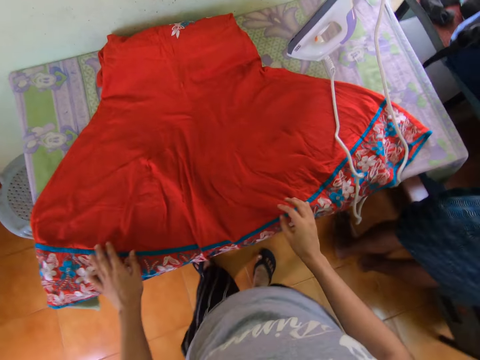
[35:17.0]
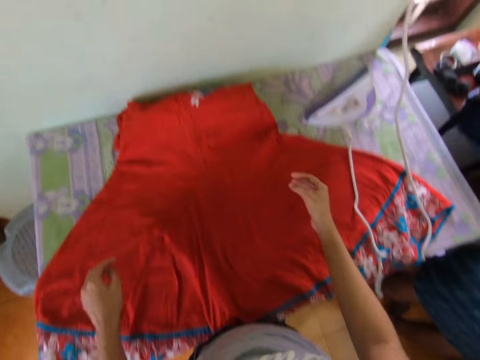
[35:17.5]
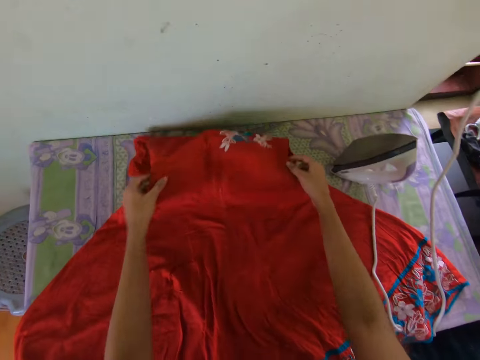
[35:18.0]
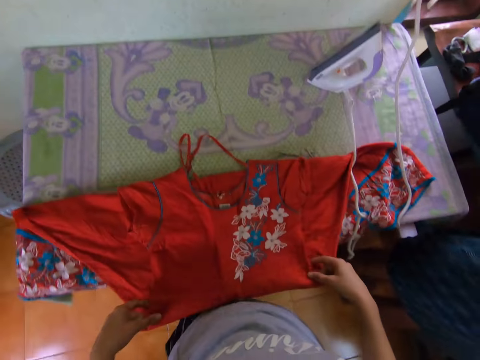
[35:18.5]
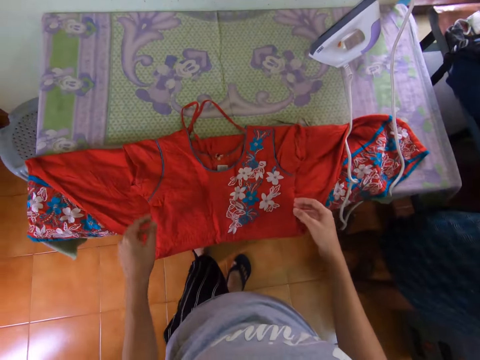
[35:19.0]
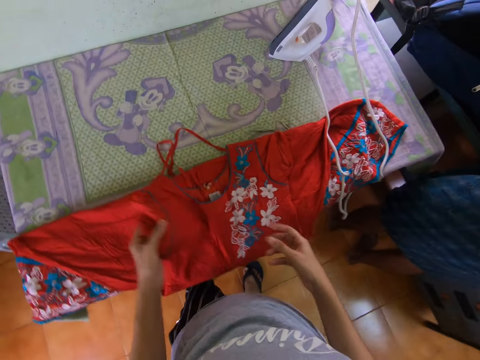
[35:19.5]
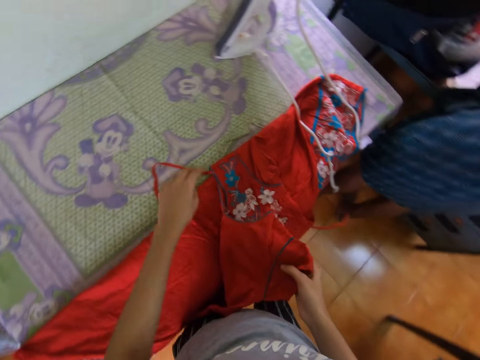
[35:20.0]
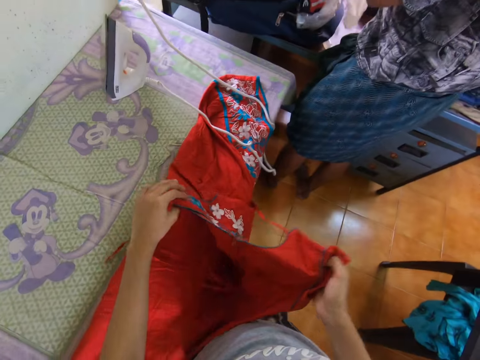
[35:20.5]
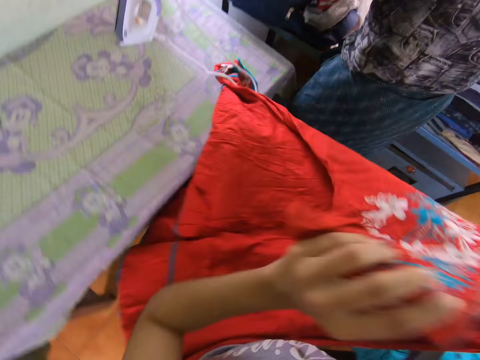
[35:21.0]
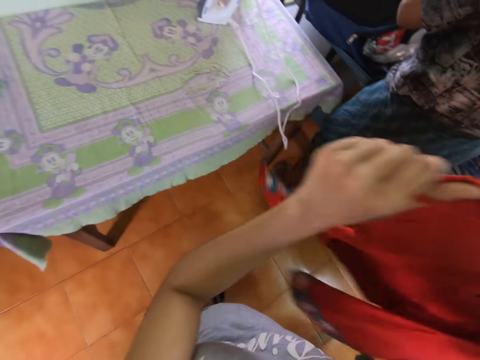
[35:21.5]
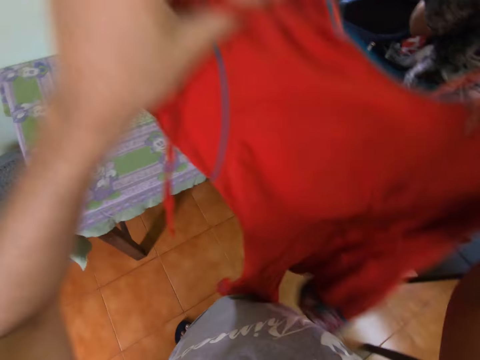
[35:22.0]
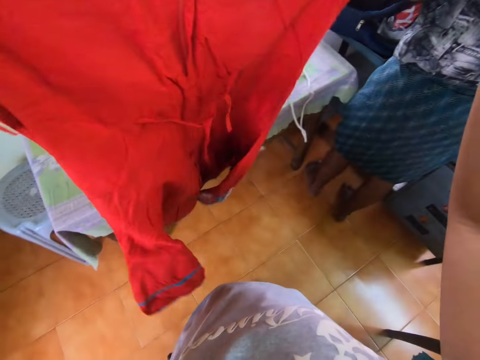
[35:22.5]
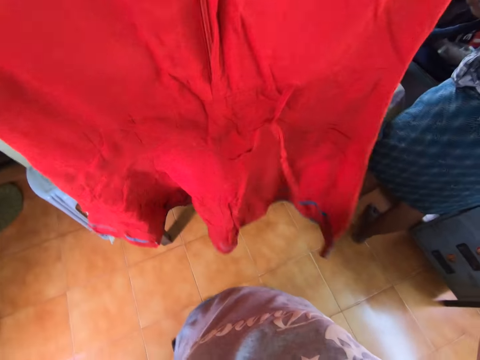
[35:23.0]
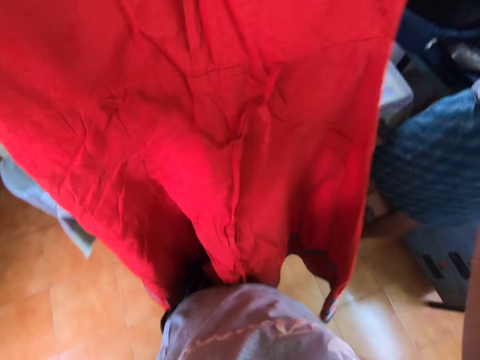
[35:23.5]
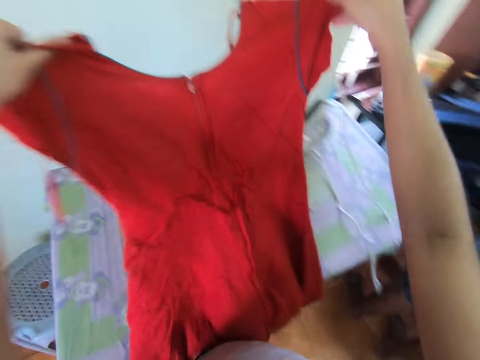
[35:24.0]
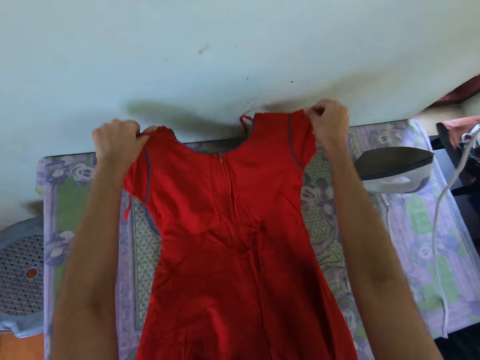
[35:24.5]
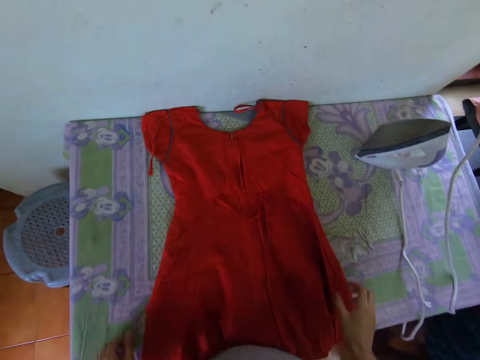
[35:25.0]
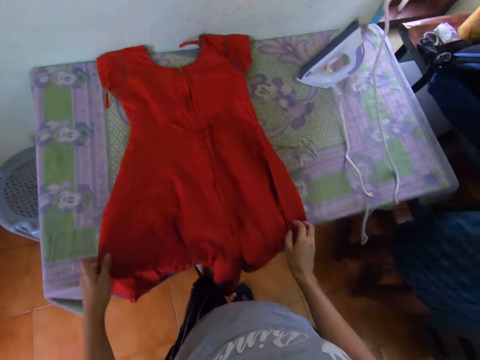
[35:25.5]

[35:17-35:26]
The camera wearer unfolds a dress on a table in a room. They lift the dress on the table. They straighten the cloth with both hands. They lay the dress on the table.

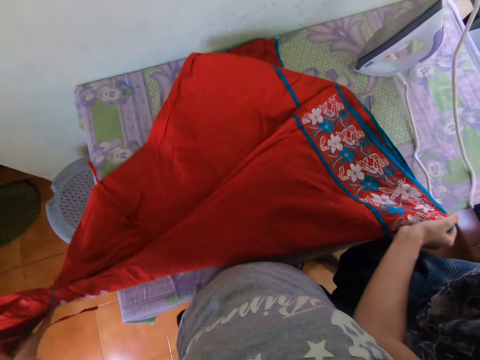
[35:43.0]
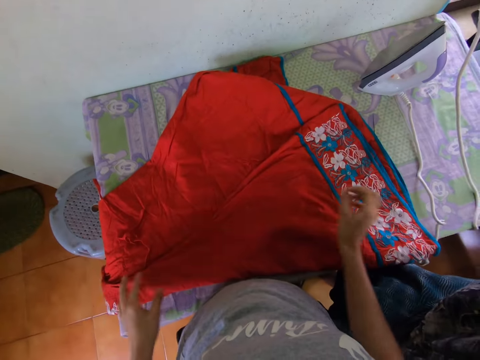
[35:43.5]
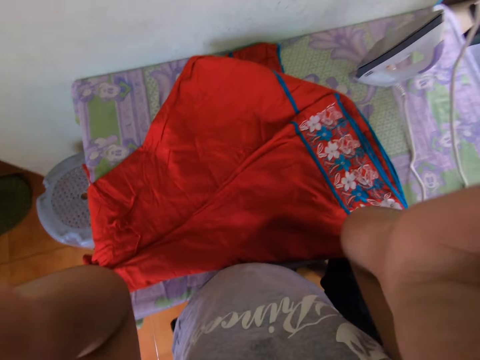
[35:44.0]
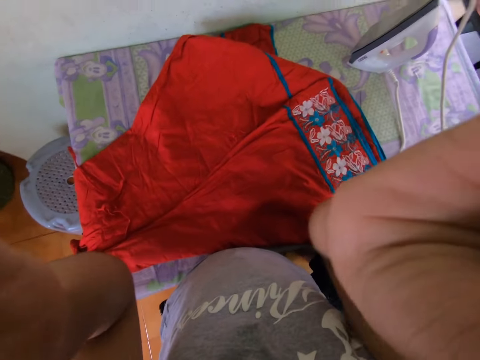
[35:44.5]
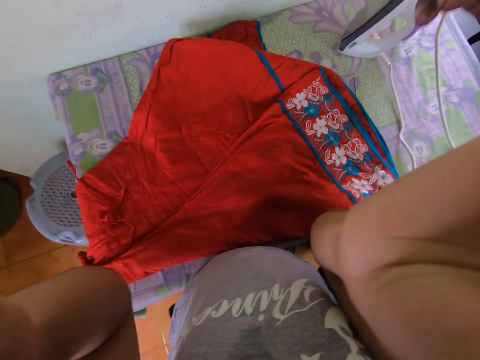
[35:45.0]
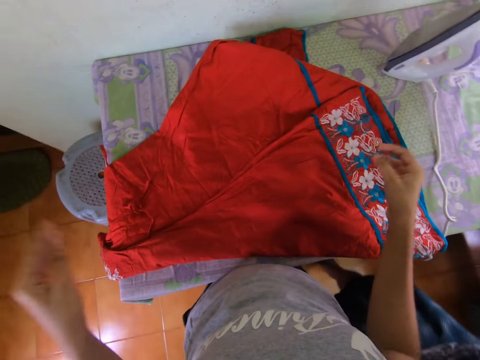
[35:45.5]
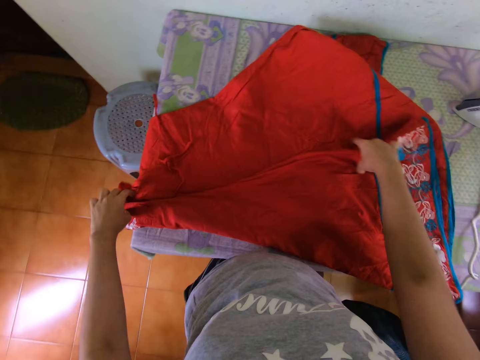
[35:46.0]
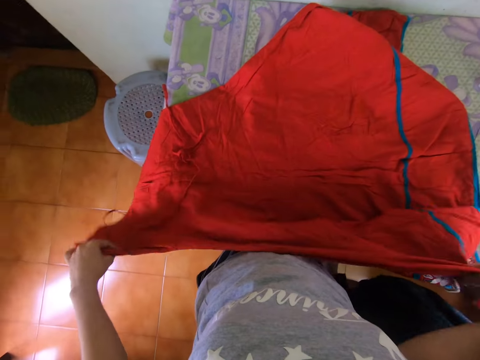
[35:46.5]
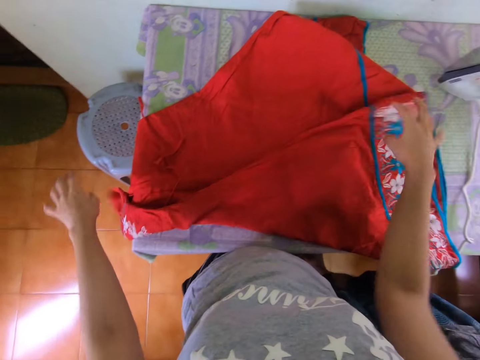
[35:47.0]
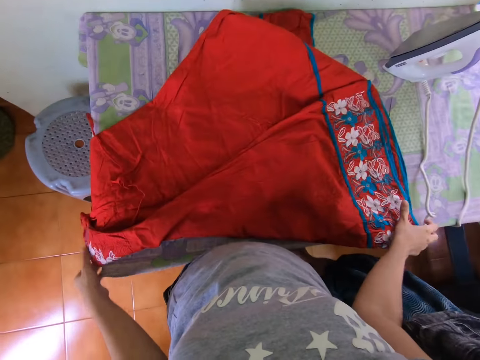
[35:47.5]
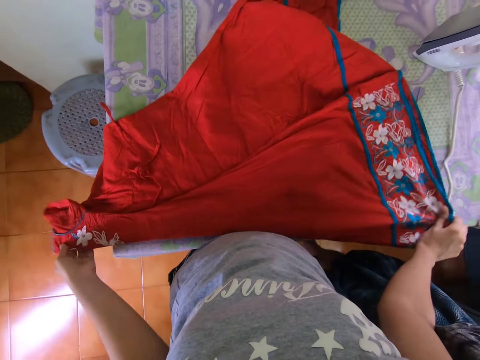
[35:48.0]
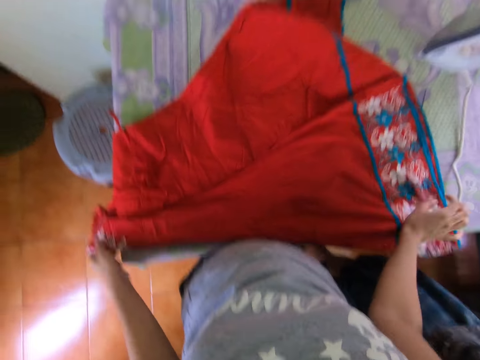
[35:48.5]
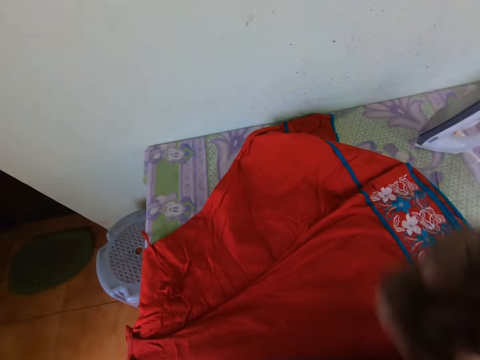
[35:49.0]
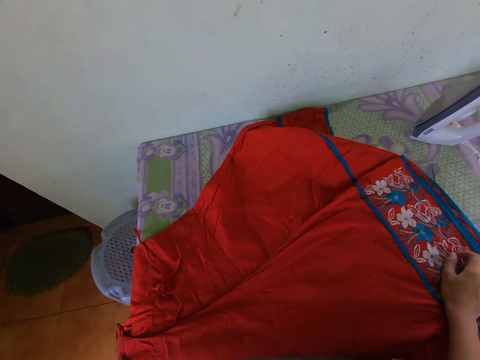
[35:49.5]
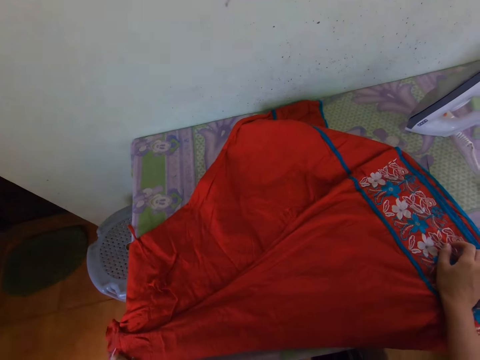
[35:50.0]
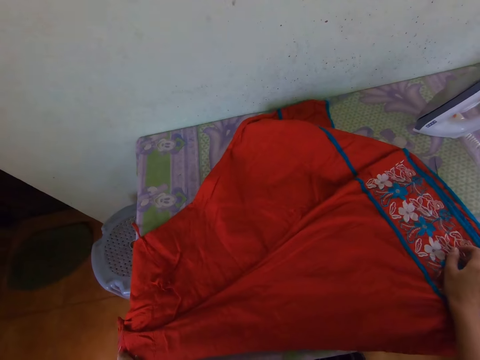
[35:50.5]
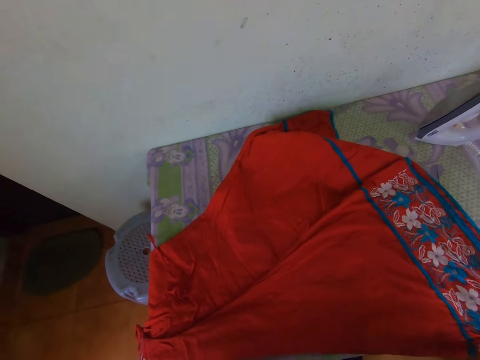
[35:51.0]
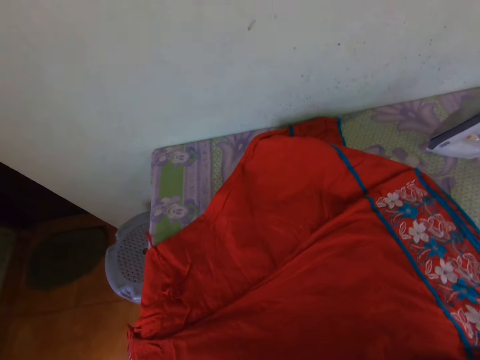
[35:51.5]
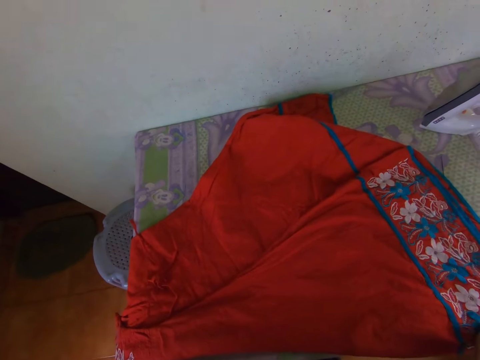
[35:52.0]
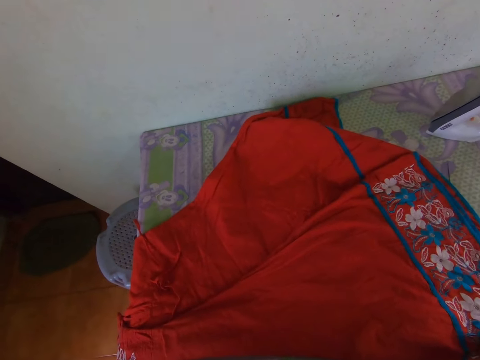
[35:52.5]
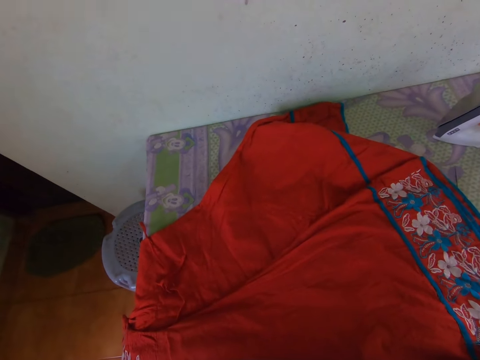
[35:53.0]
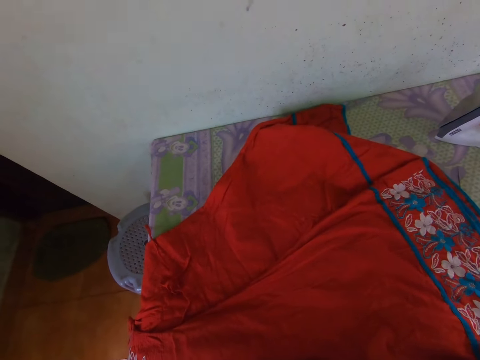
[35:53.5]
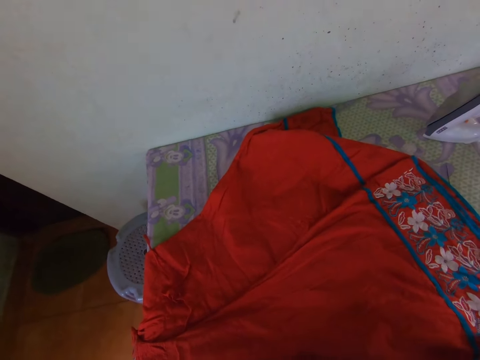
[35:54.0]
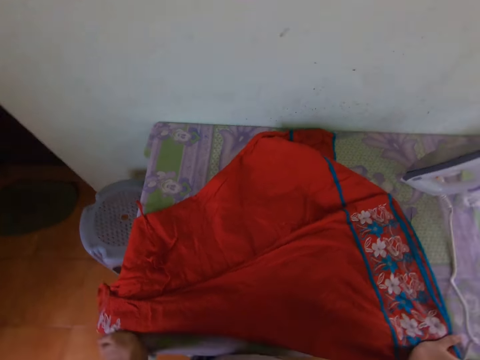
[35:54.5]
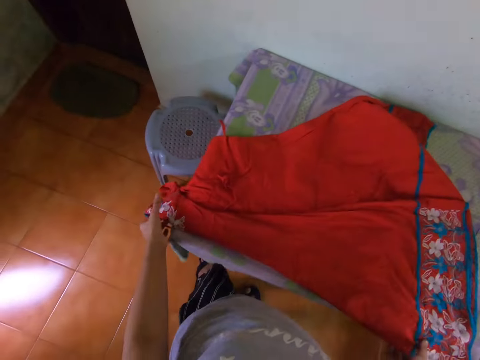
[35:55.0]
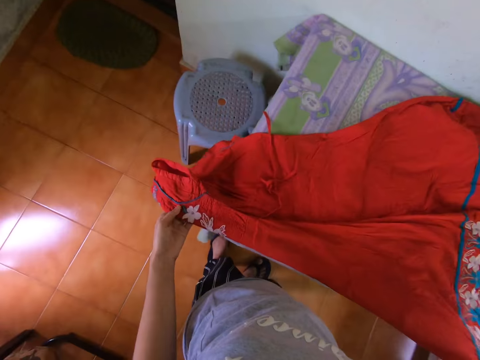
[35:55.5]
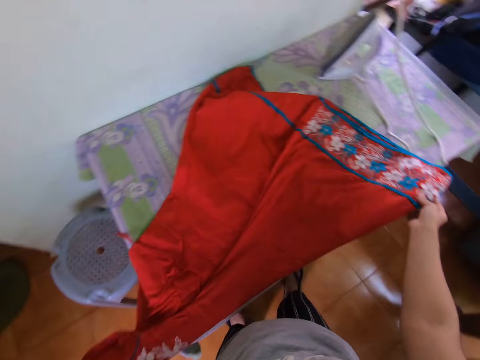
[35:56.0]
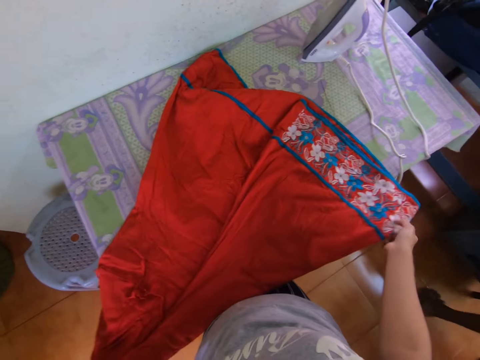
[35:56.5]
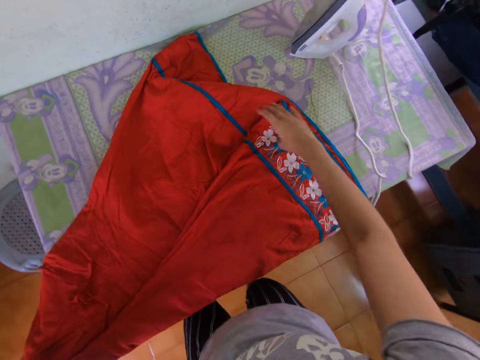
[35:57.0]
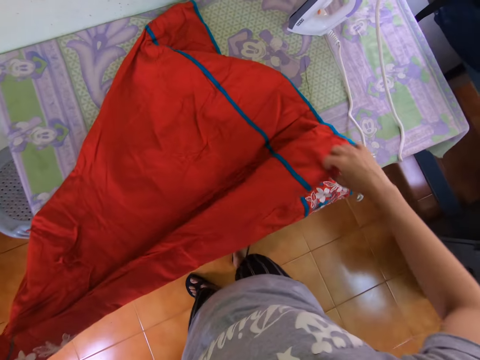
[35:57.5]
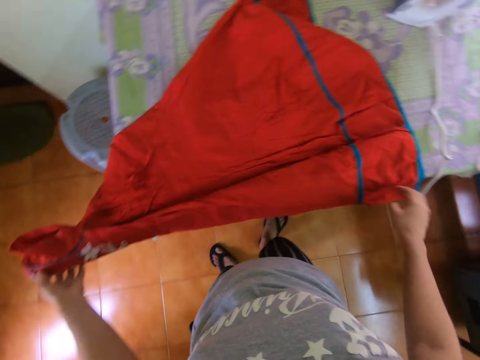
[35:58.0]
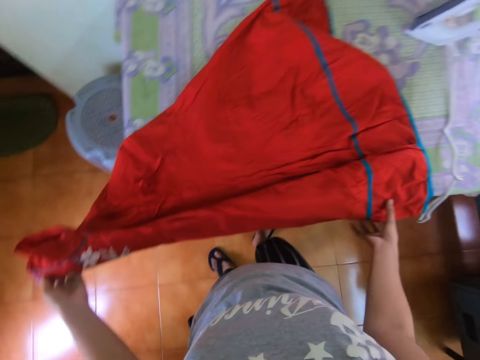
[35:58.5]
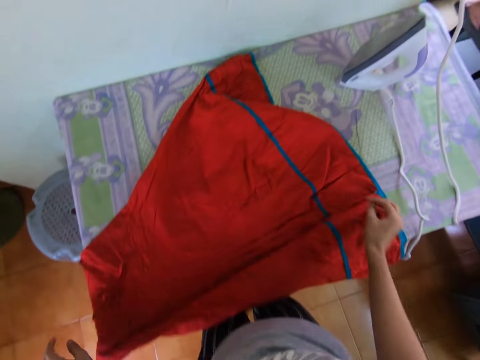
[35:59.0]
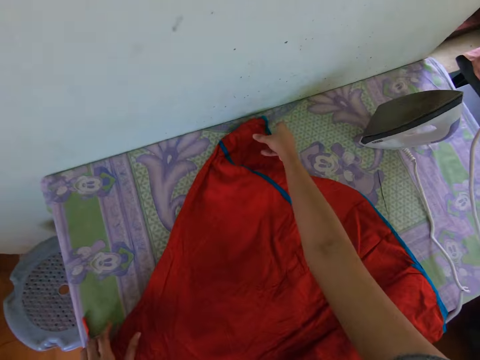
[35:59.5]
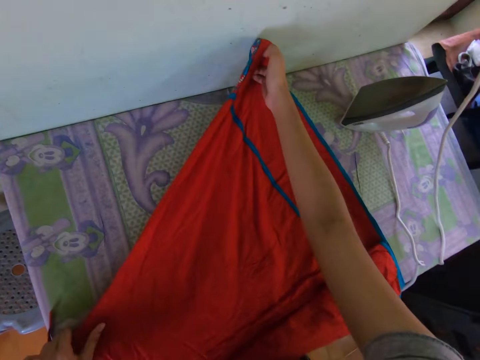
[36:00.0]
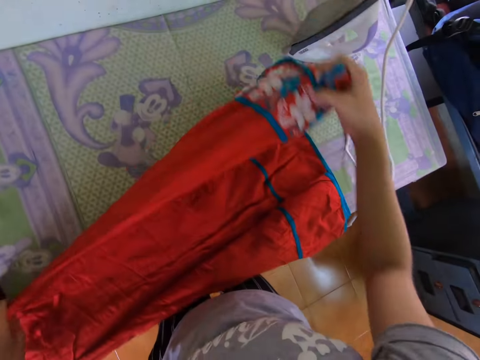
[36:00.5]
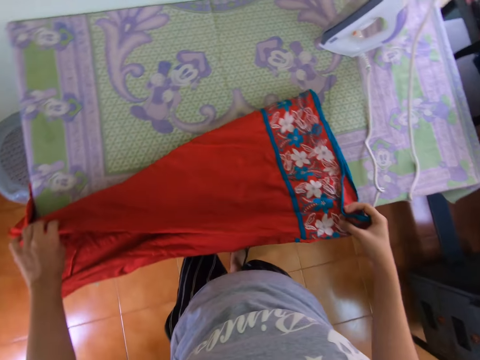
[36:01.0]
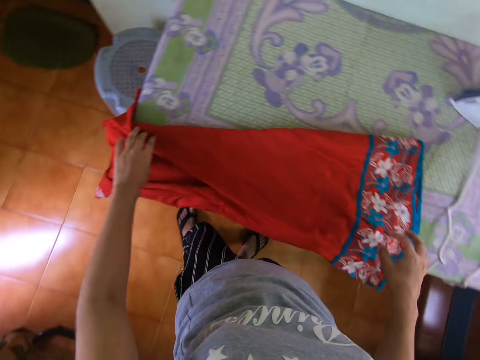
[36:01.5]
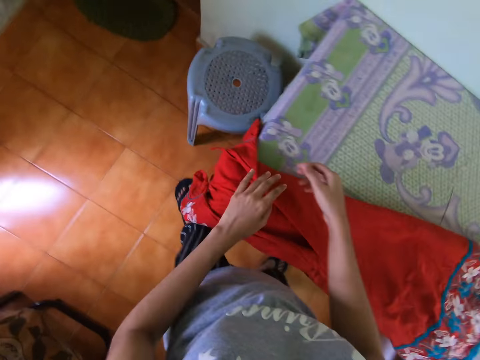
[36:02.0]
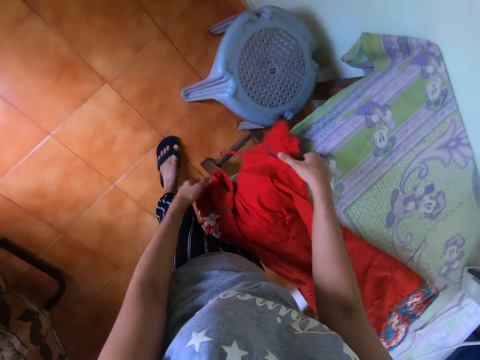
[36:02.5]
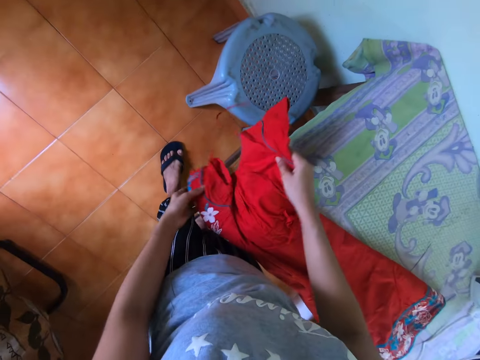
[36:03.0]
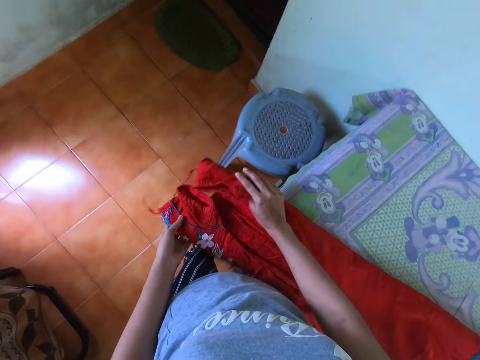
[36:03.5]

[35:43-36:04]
The camera wearer folds a dress on a table in a room. She fixes the camera on her head in the room. She folds the dress on the table in the room with both hands. A man fixes the camera on the camera wearer's head. The camera wearer fixes the camera in the room. She converses in the room. She folds the dress on the table in the room with both hands.
